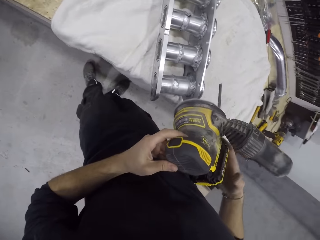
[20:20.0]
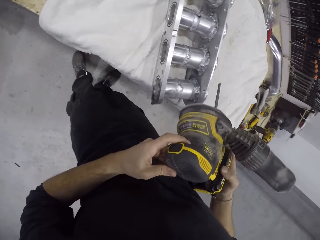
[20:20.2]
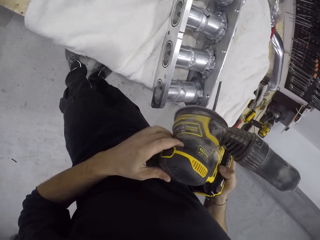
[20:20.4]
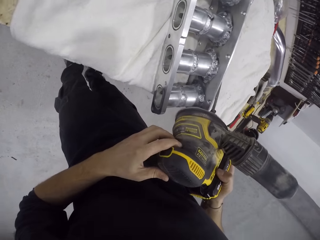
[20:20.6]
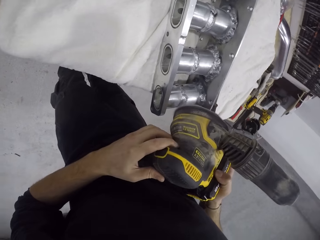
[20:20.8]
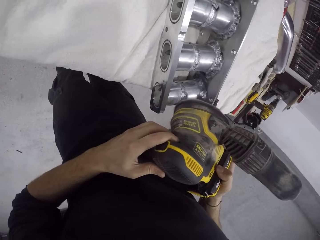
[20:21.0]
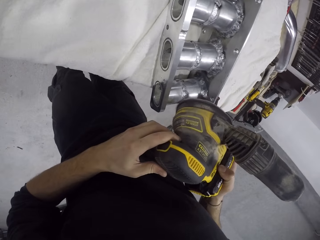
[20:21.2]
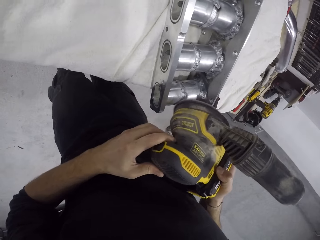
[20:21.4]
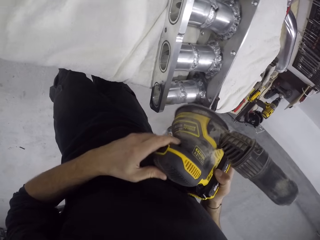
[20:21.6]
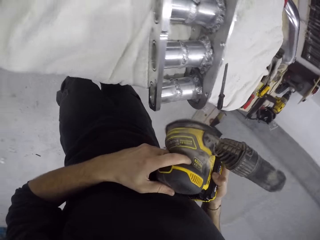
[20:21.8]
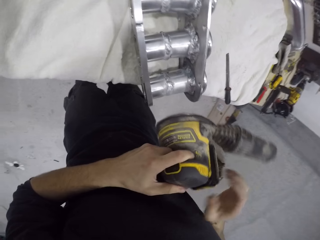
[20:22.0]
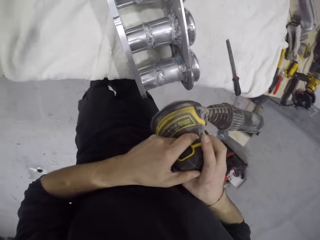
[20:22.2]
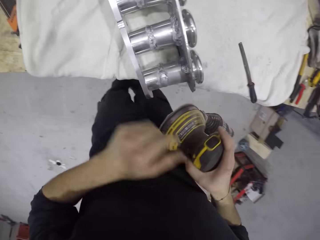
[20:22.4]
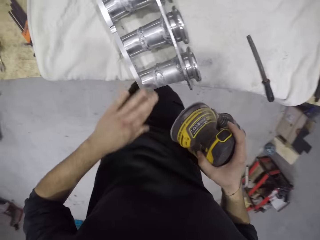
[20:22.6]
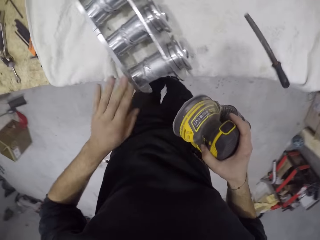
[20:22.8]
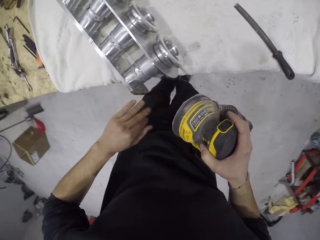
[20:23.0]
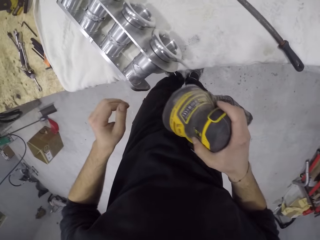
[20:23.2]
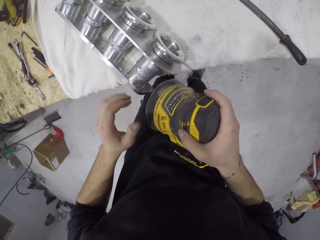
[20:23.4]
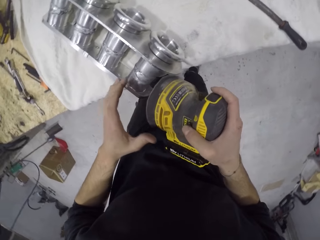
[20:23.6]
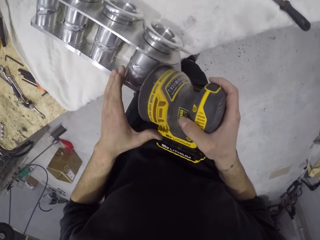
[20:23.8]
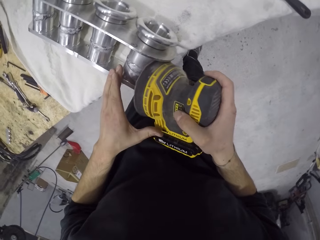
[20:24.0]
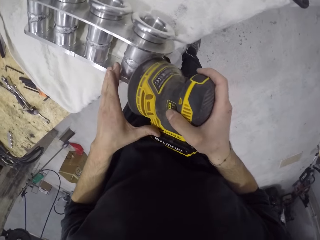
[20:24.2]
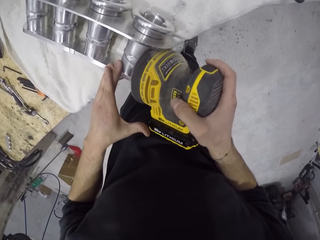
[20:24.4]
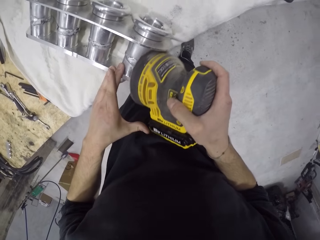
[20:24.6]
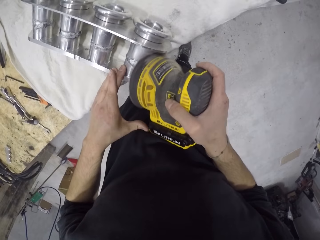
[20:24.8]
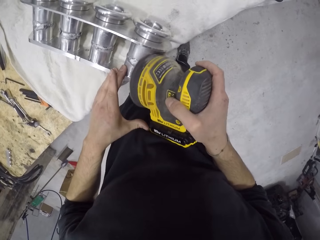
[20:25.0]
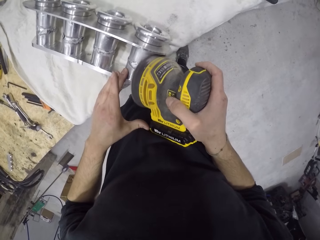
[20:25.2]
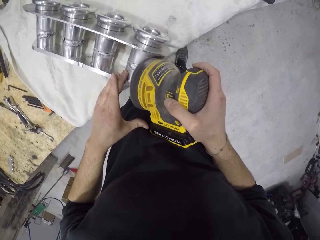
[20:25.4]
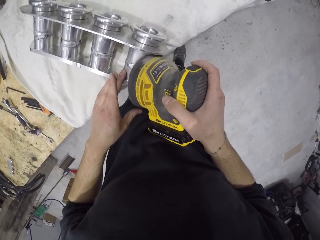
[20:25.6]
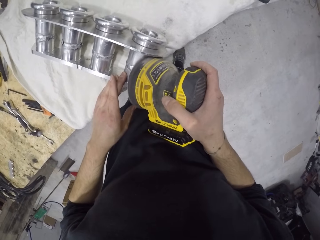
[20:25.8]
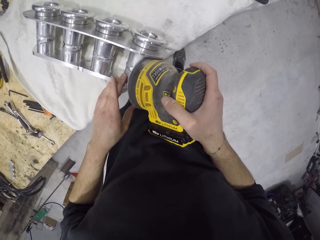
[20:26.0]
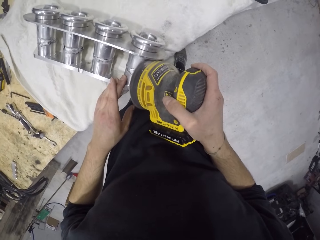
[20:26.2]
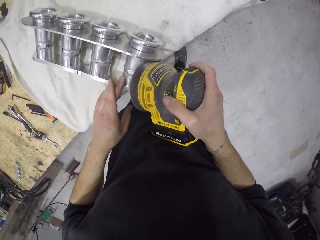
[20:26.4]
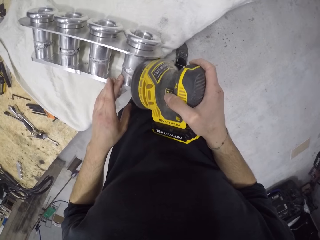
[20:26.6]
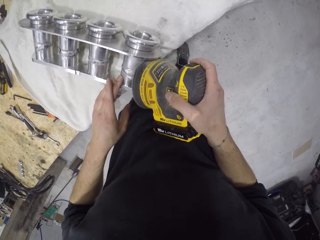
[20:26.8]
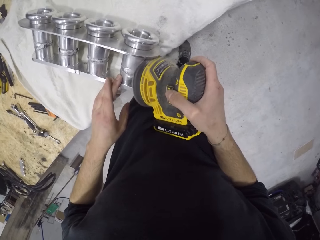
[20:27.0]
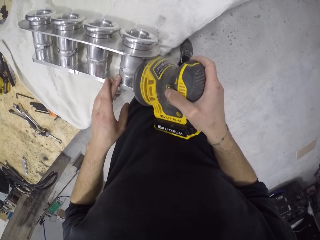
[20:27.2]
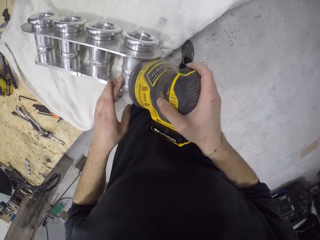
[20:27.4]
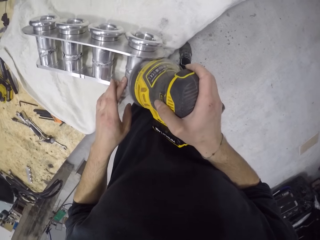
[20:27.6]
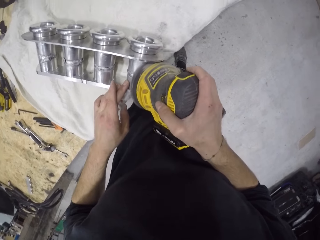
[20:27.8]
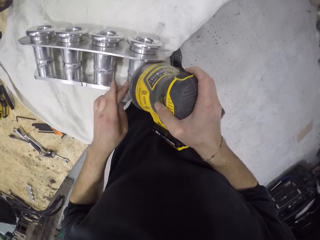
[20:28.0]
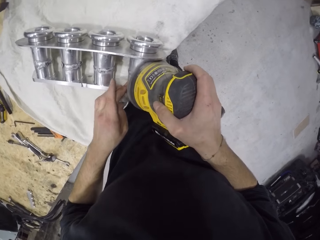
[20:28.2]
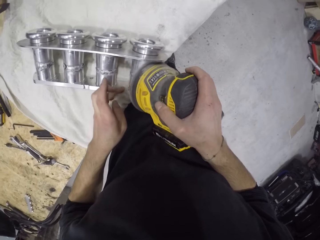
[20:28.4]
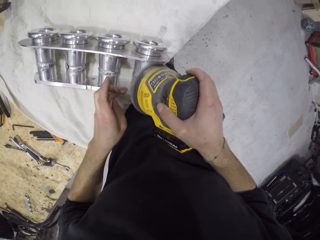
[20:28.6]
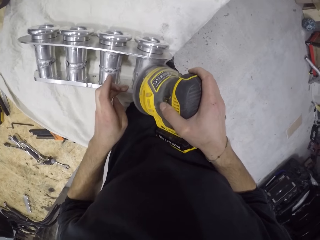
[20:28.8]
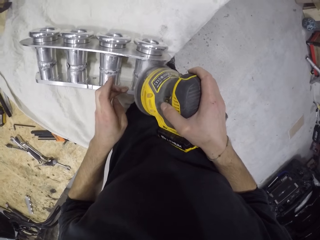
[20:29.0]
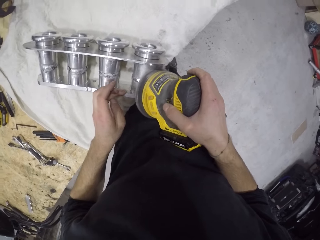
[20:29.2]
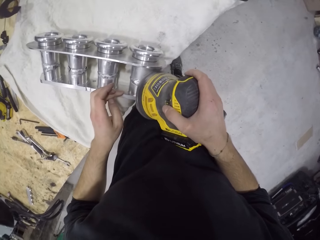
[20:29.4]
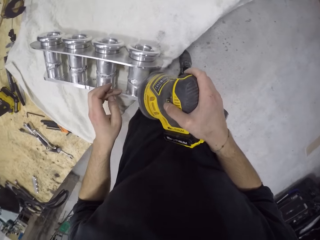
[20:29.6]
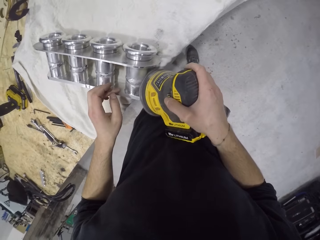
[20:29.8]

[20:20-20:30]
The camera wearer polishes the manifold with the polisher in both hands. He wipes the manifold on the table with his left hand. He holds the manifold on the table with his left hand. He polishes the manifold with the polisher in his right hand.

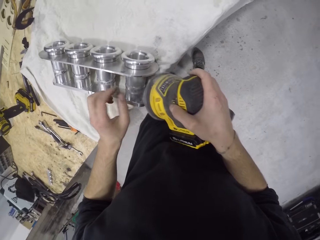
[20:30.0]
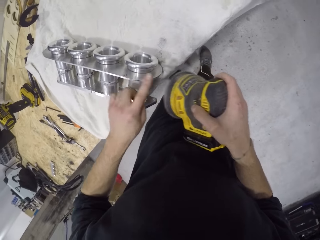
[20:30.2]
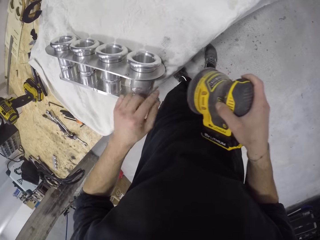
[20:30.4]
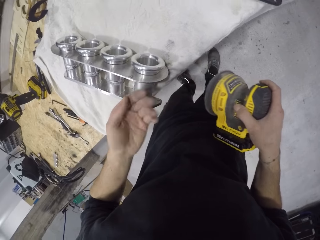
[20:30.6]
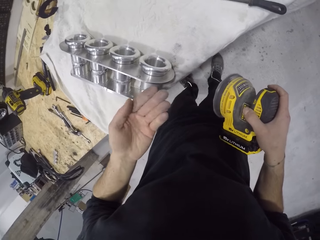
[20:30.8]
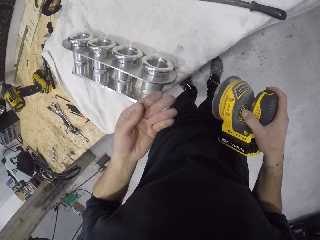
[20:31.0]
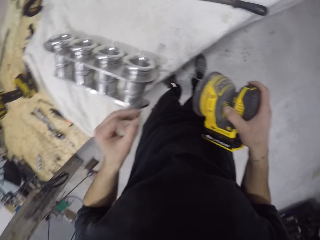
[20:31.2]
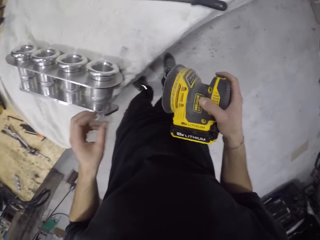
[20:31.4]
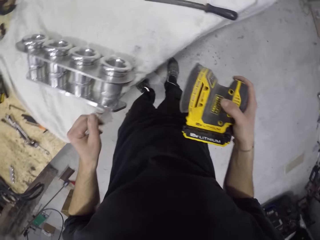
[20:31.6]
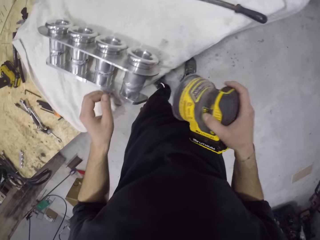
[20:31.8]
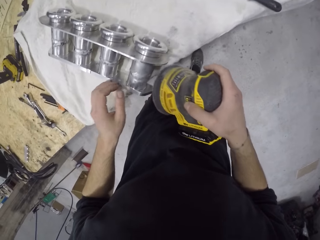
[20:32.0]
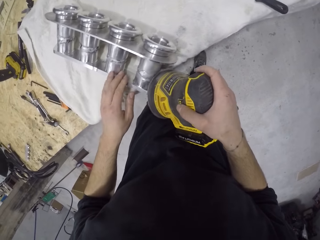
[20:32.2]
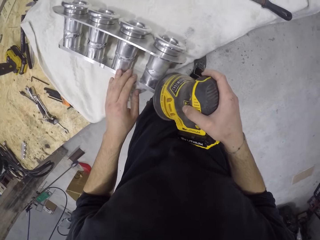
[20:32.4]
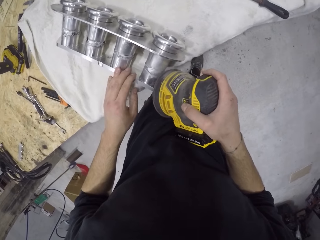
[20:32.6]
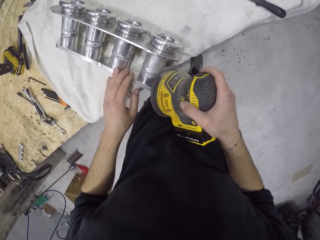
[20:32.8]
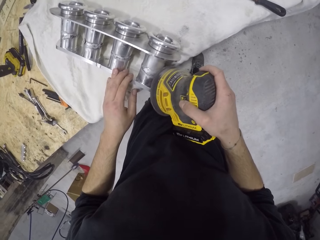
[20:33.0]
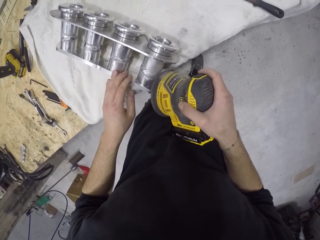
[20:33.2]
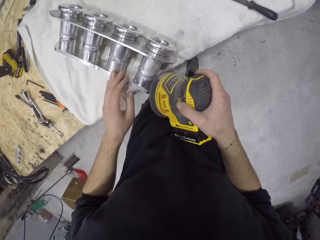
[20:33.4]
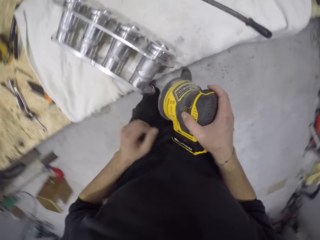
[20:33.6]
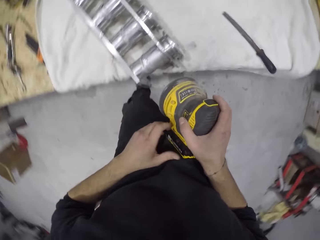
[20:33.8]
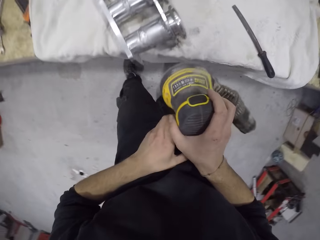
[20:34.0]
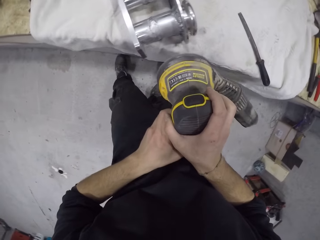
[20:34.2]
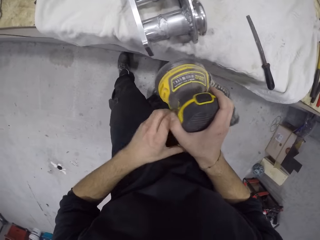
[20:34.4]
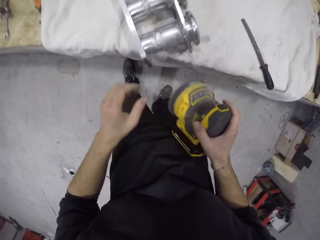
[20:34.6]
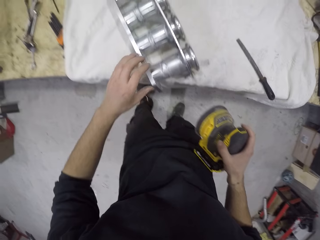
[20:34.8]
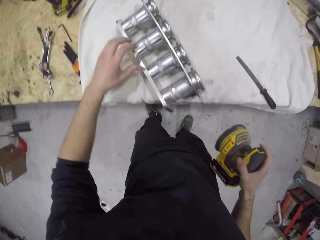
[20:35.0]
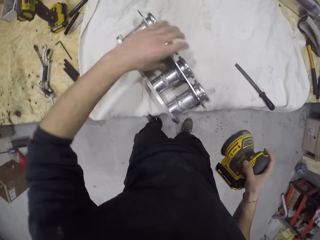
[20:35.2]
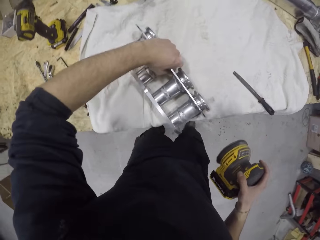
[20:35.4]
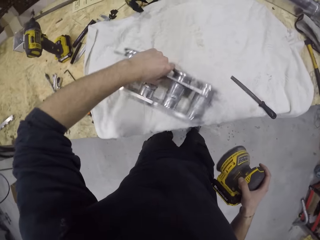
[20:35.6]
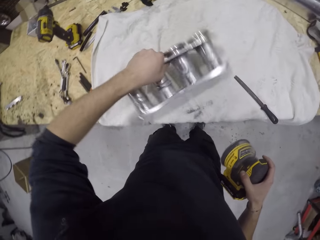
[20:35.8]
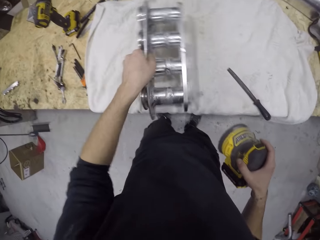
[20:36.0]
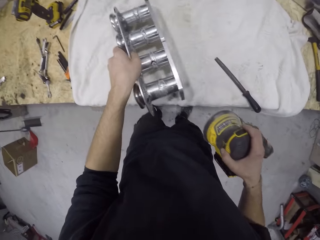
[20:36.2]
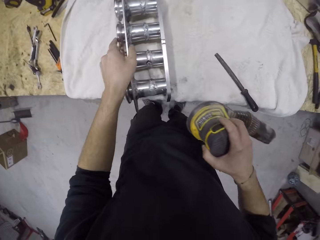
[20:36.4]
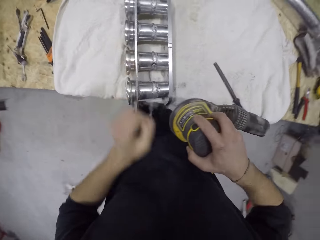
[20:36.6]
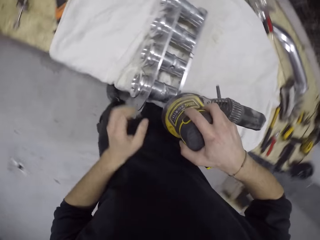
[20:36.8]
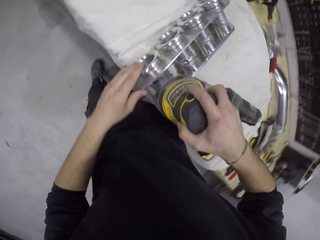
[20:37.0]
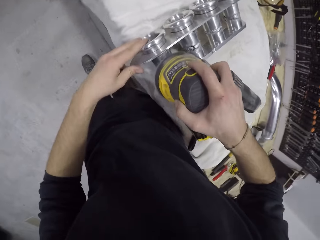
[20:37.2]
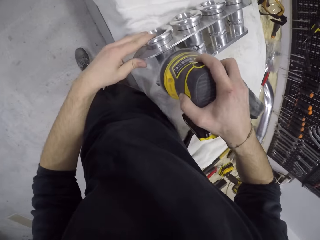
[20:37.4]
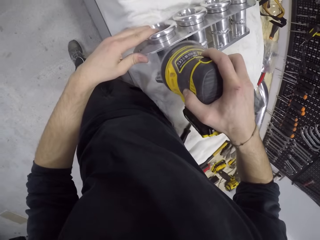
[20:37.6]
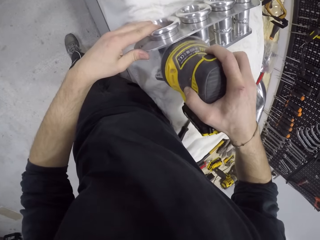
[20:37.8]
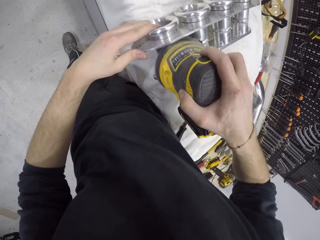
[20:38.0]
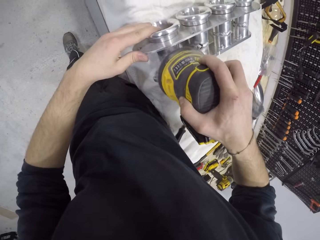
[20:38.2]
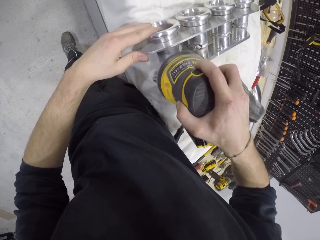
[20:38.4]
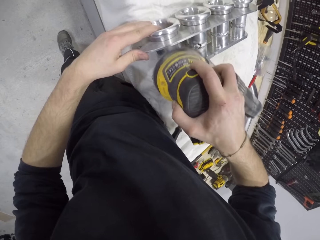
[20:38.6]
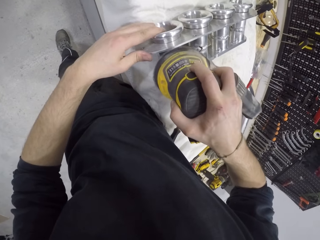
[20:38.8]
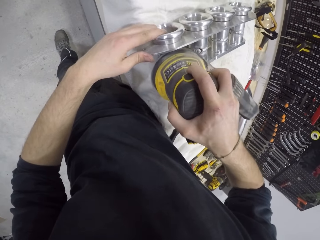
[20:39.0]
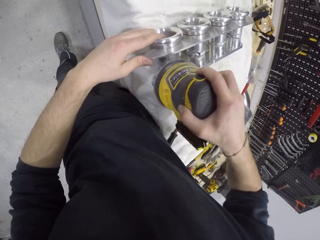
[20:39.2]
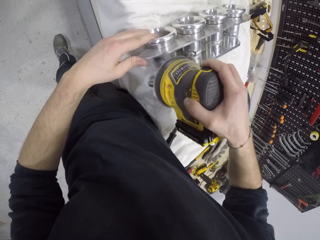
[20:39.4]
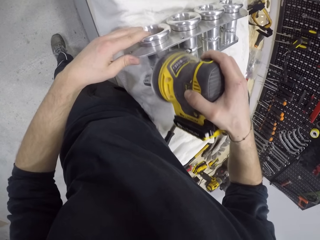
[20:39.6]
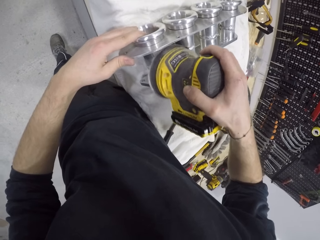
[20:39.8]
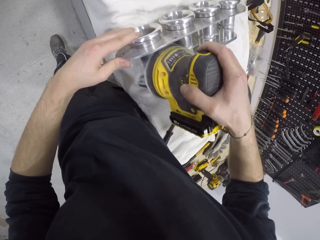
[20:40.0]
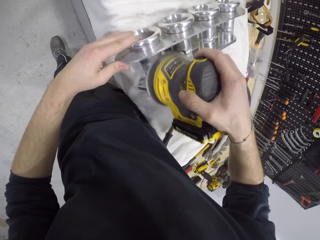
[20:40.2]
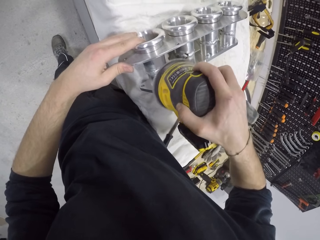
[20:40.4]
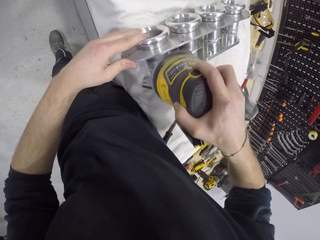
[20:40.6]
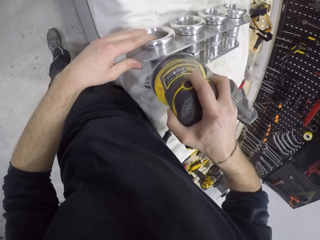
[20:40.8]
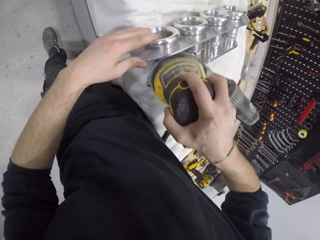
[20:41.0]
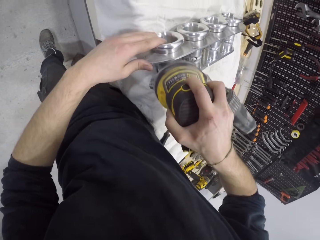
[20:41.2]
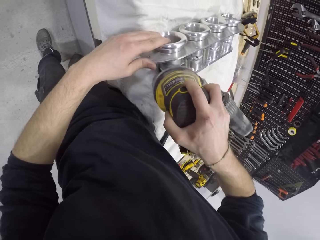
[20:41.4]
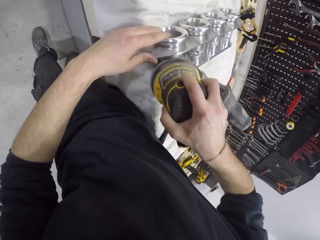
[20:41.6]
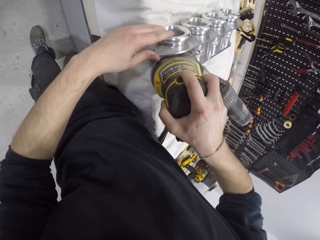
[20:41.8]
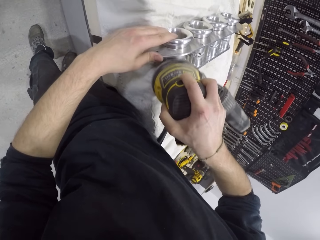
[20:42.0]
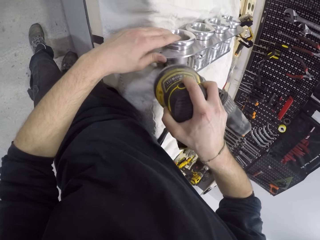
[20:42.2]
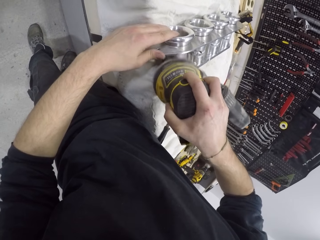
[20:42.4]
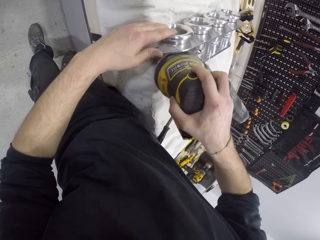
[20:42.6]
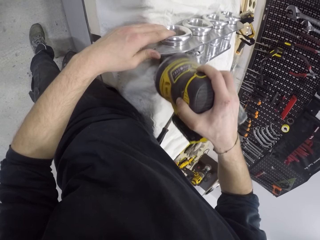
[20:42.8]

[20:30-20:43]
The camera wearer wipes the manifold on the table with his left hand. He holds the manifold on the table with his left hand and polishes the manifold with the polisher in his right hand. He moves the manifold on the table with his left hand. He turns the manifold. He polishes the manifold with the polisher in his right hand and holds the manifold on the table with his left hand.
